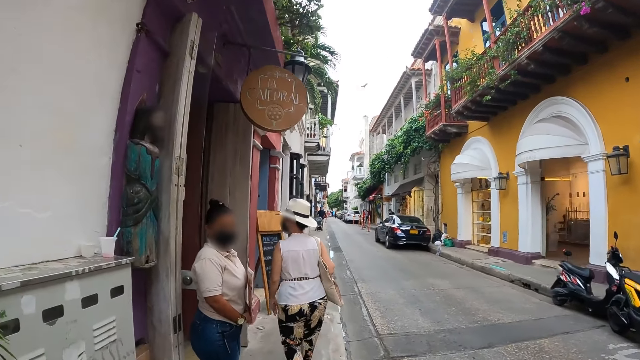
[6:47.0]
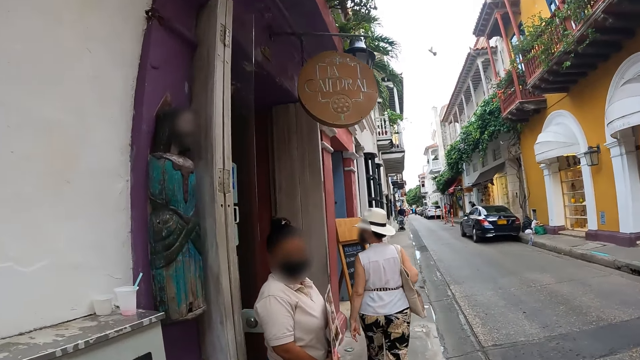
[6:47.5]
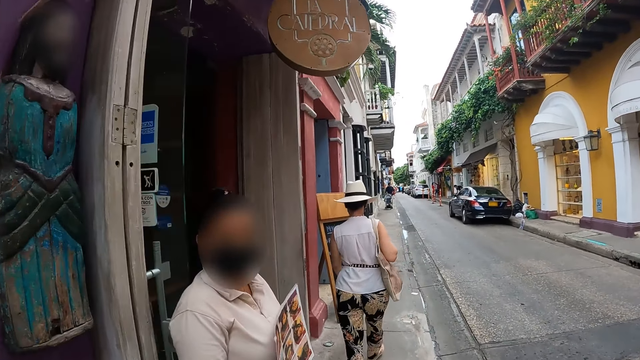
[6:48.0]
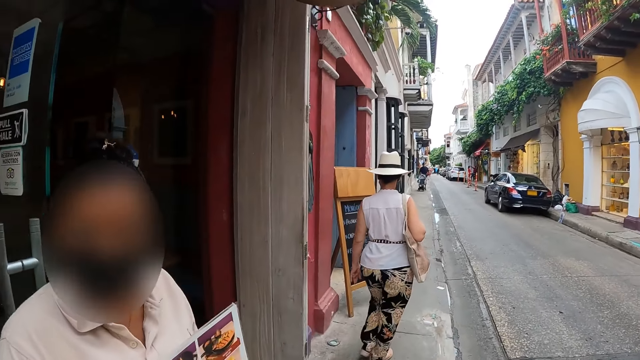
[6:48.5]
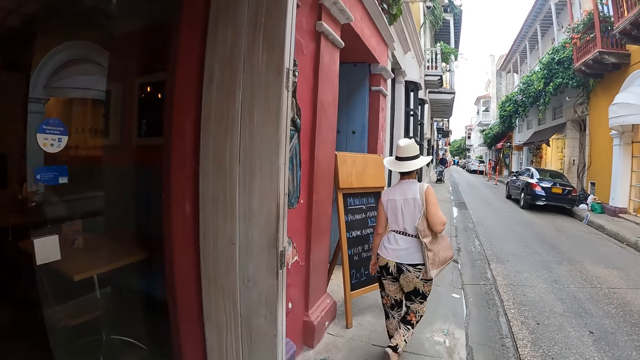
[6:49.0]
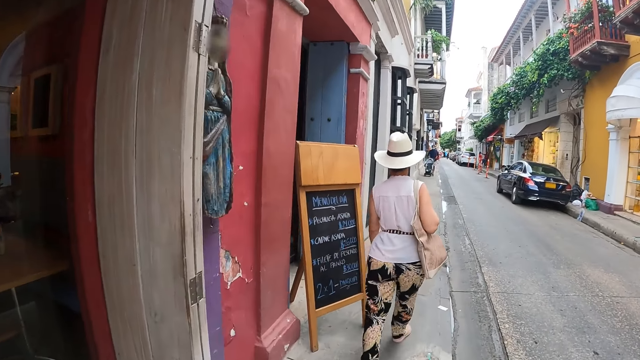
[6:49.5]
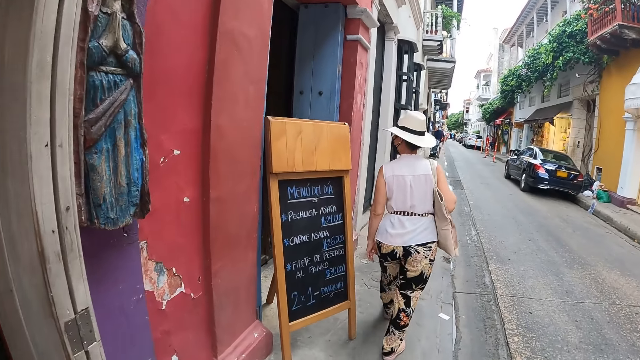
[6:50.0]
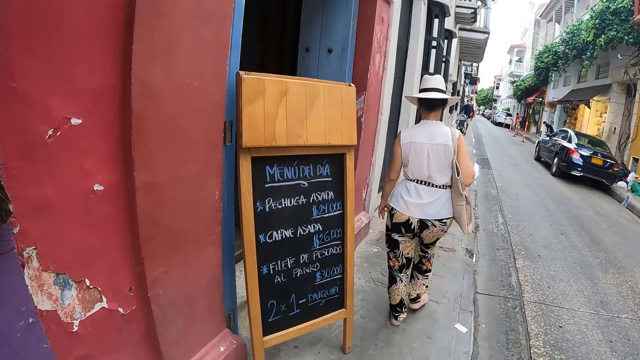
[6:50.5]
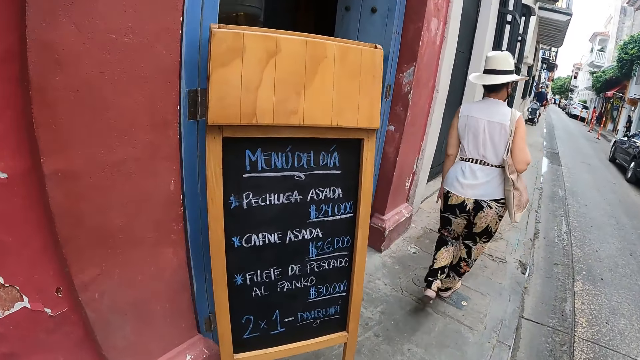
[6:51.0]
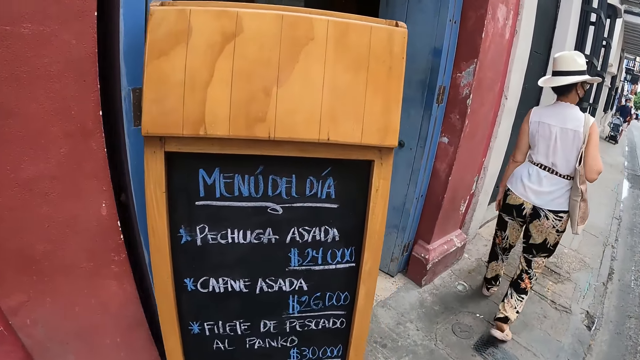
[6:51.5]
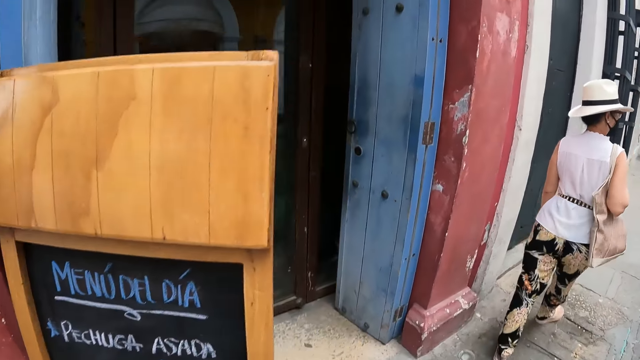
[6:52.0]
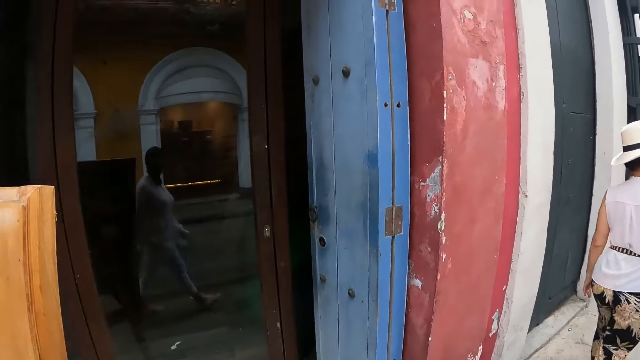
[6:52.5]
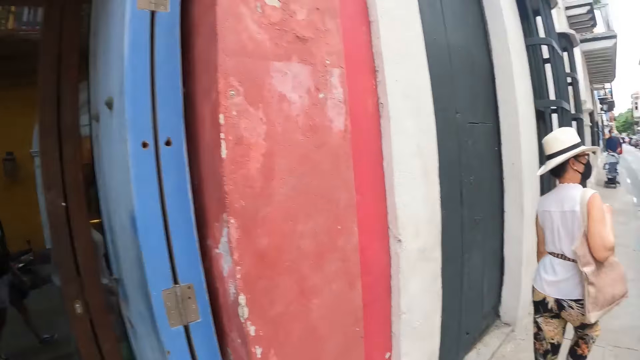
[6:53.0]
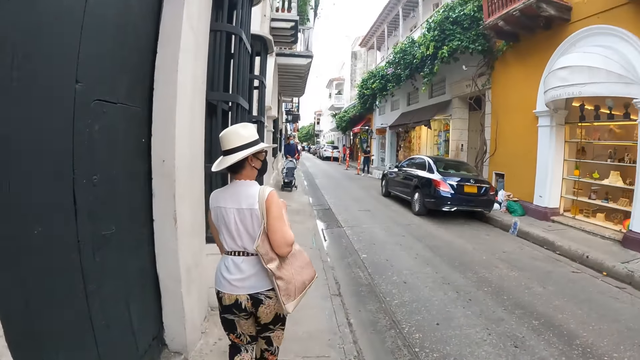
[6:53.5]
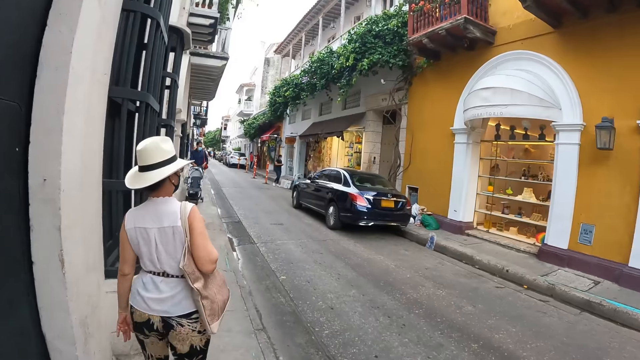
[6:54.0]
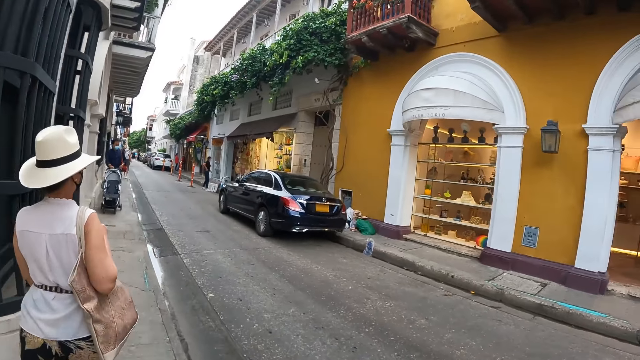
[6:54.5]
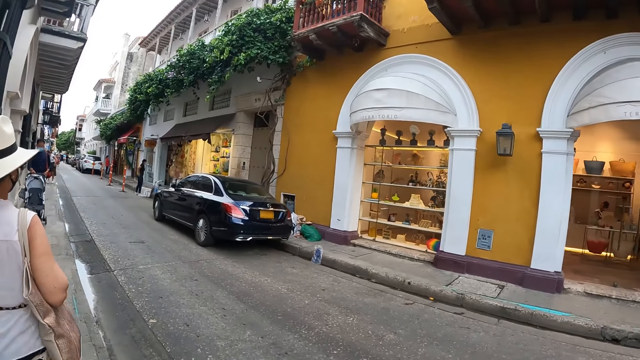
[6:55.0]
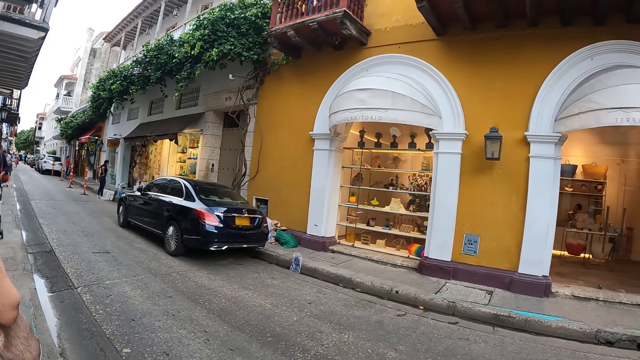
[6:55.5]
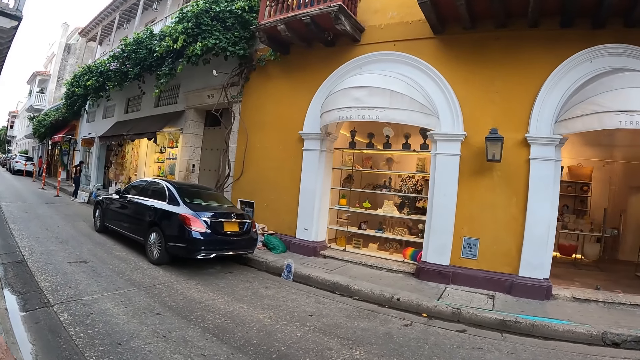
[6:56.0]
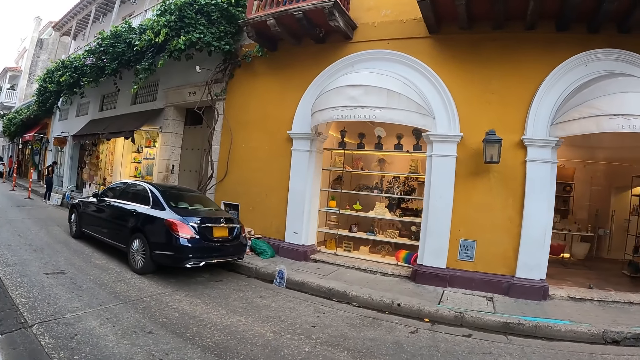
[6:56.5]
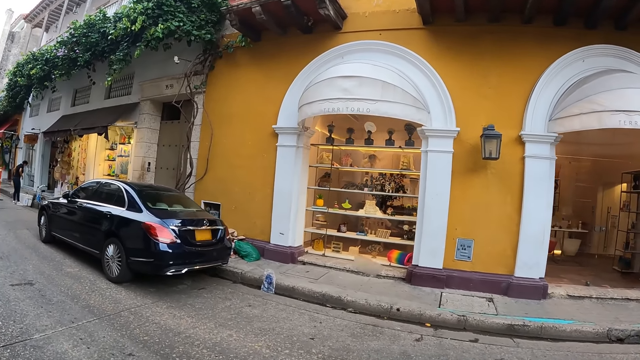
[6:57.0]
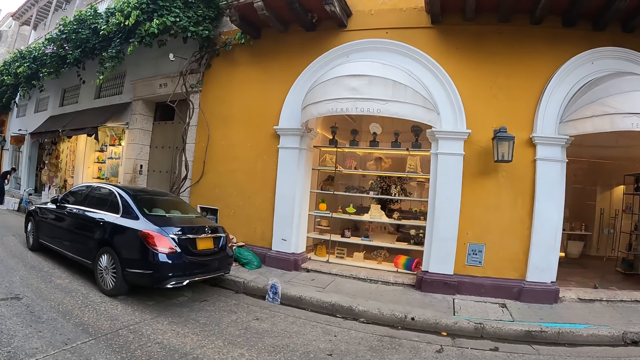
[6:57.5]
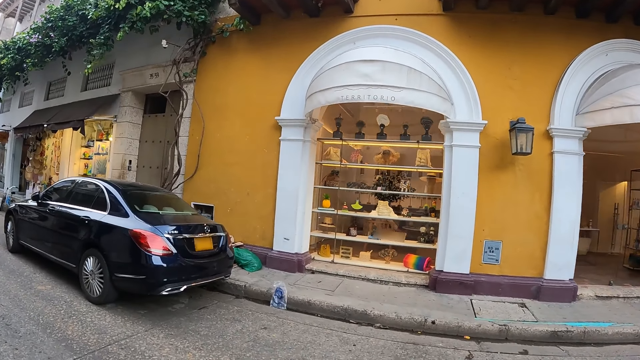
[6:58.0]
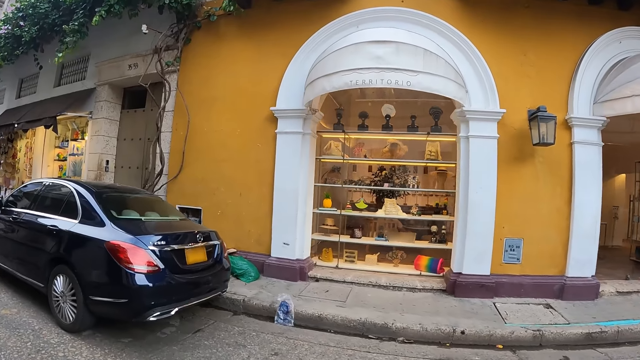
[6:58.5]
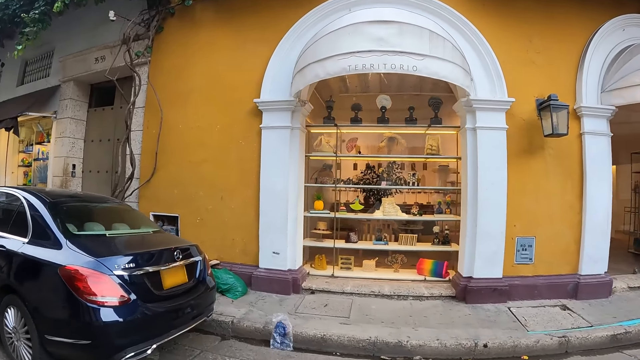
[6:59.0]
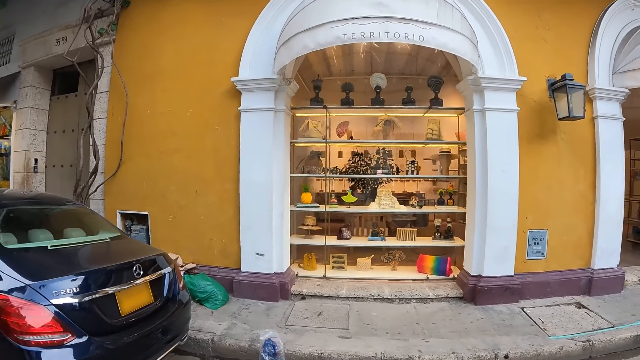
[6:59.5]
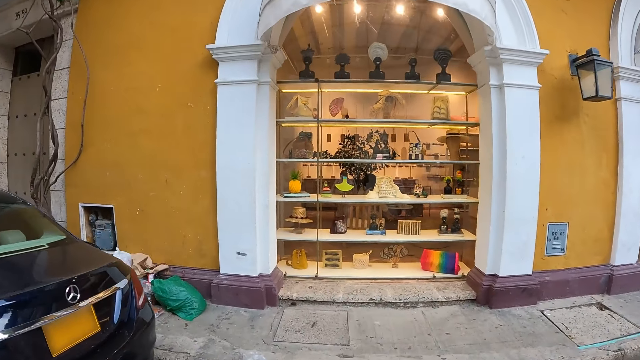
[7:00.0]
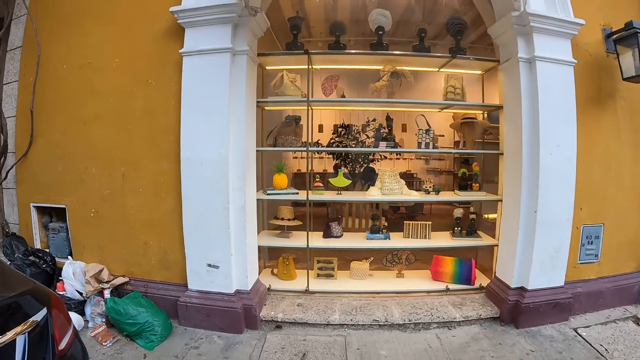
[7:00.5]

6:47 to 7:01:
The camera wearer looks around and walks around.

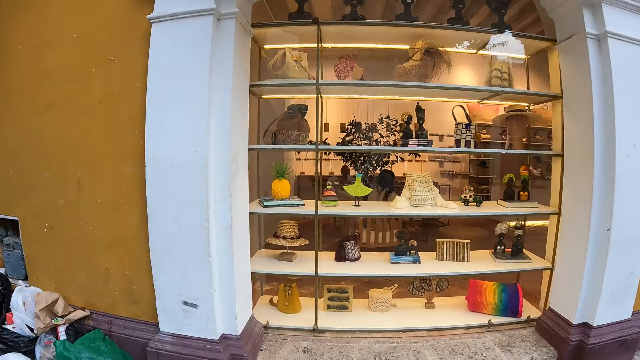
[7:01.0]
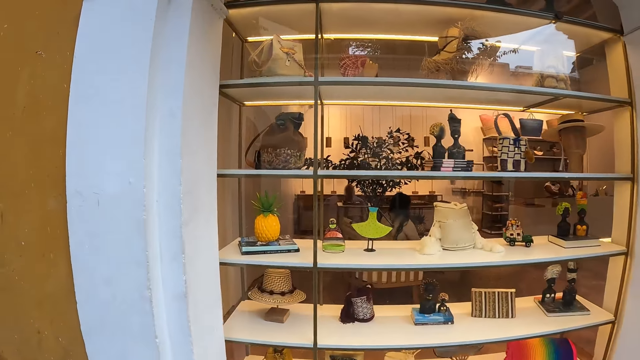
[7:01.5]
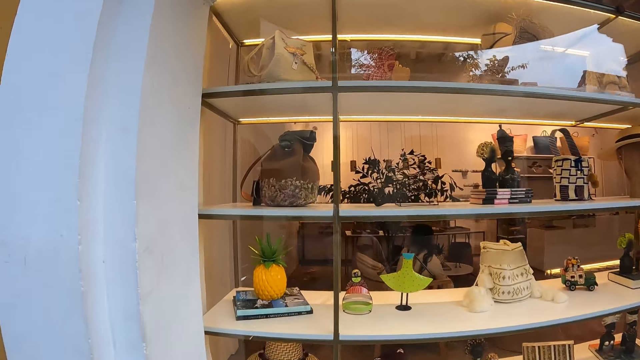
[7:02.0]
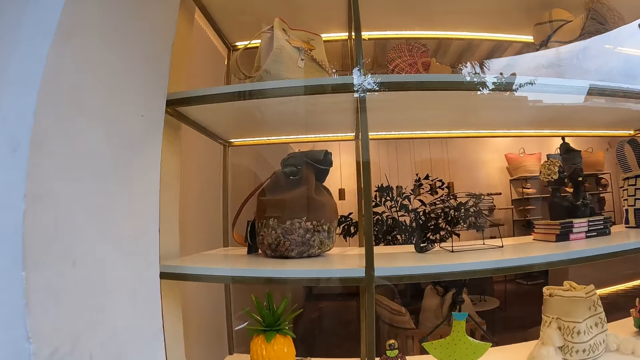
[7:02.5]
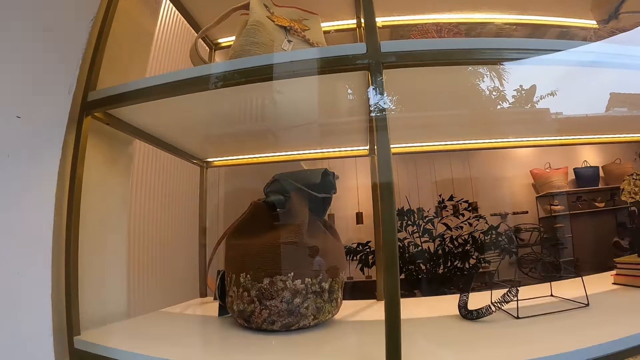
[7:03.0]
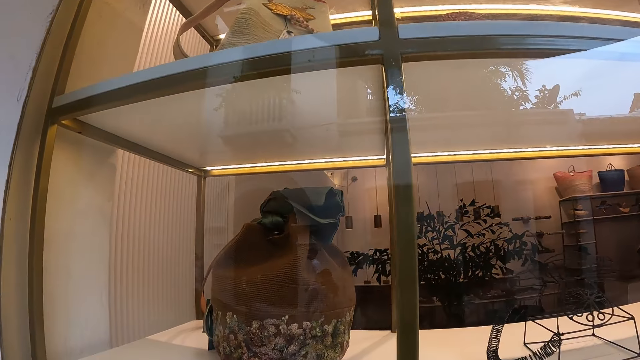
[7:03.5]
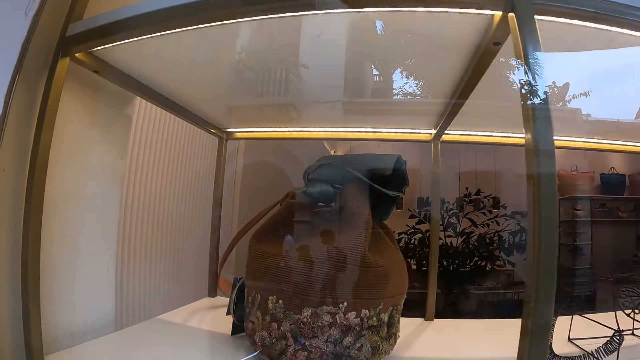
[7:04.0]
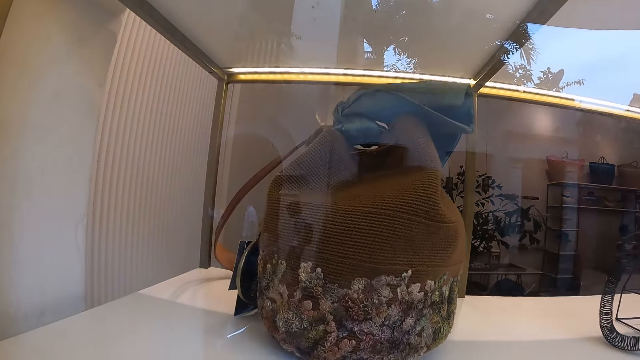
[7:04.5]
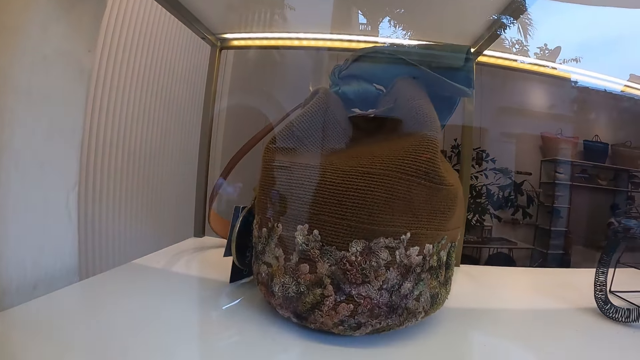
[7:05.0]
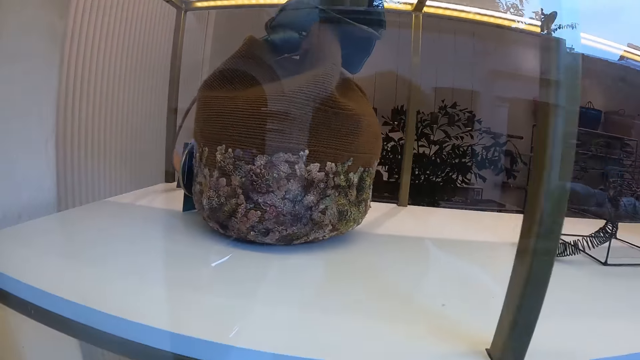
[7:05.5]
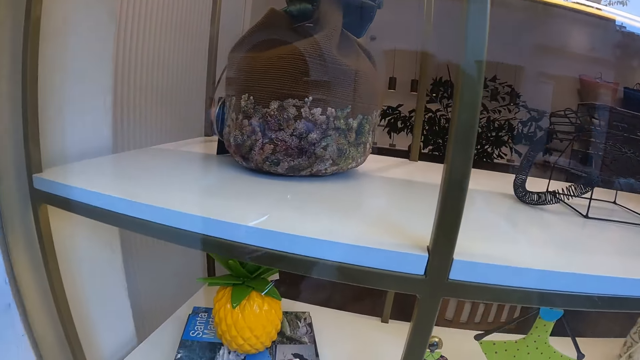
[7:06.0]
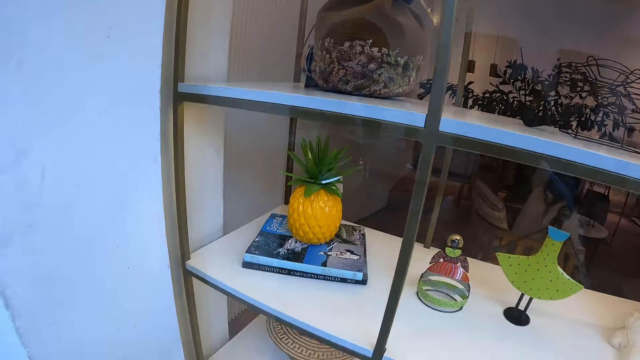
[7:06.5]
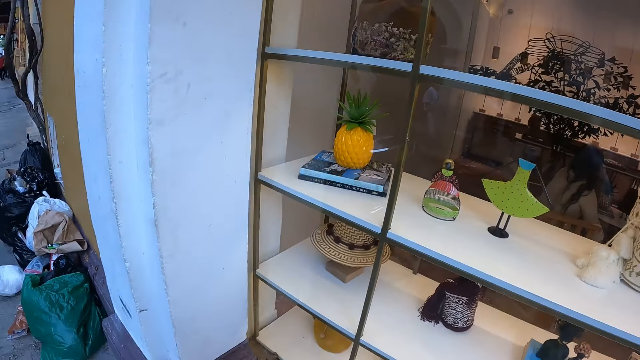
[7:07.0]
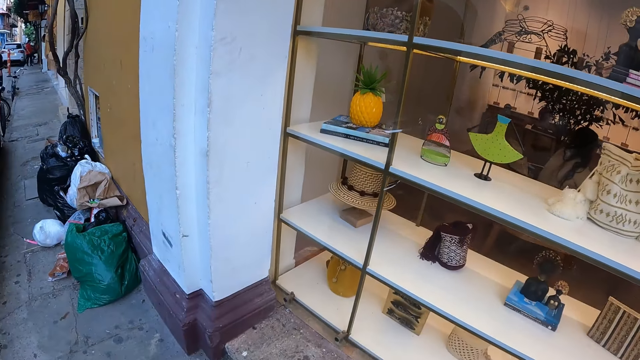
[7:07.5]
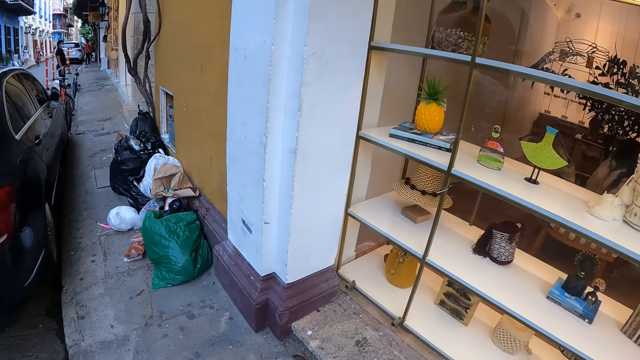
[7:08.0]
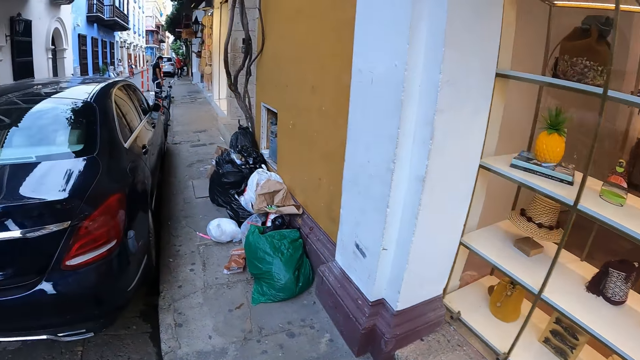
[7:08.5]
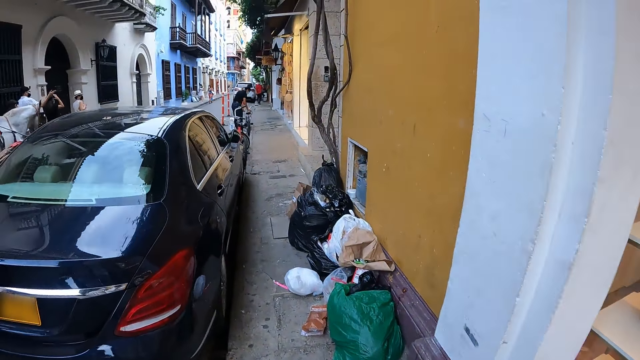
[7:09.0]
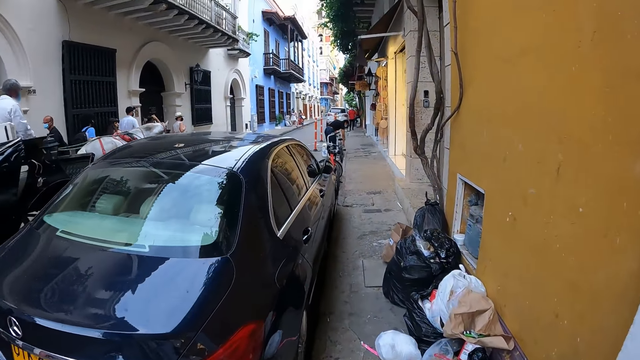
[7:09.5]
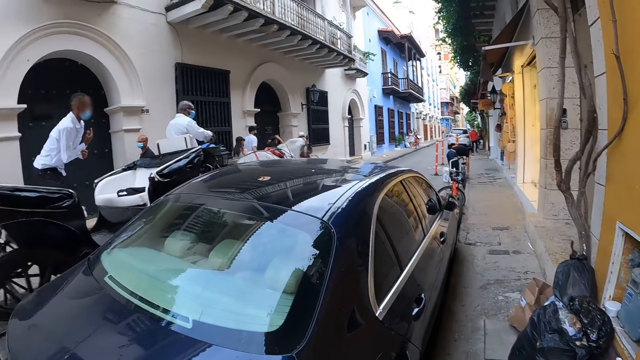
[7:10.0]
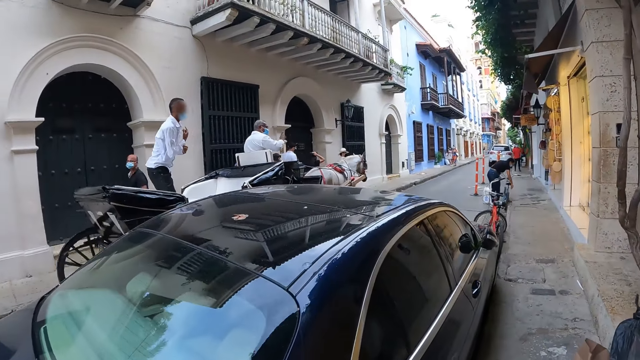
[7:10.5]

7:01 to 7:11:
The camera wearer looks at bags on a display. They walk around. A woman walks around.
